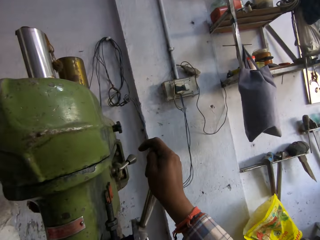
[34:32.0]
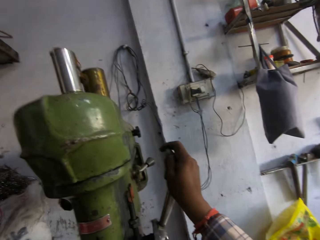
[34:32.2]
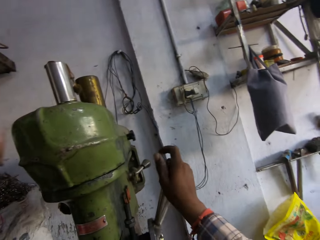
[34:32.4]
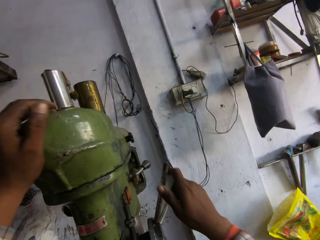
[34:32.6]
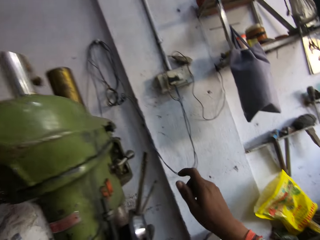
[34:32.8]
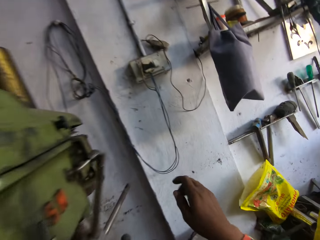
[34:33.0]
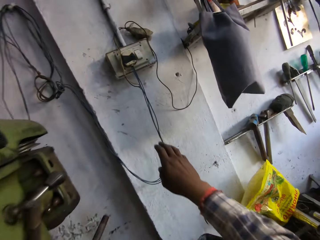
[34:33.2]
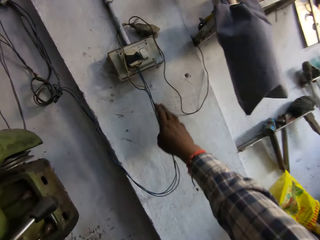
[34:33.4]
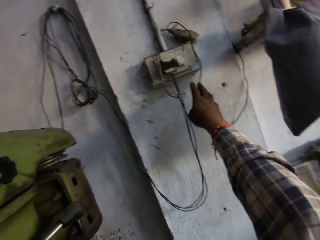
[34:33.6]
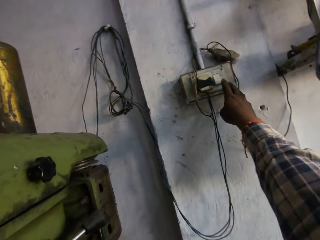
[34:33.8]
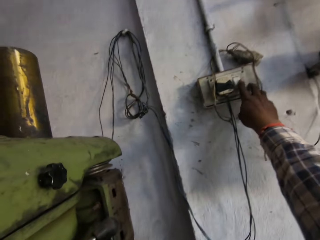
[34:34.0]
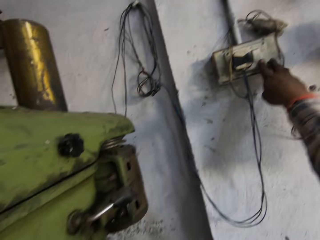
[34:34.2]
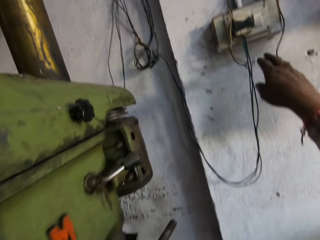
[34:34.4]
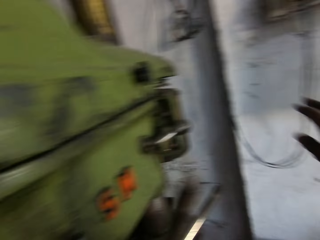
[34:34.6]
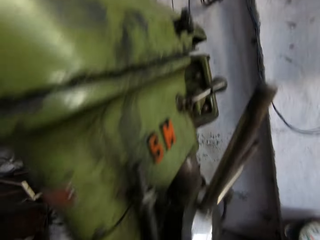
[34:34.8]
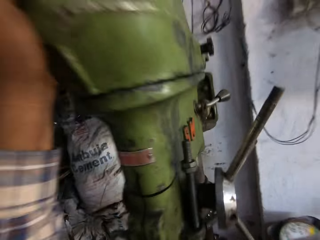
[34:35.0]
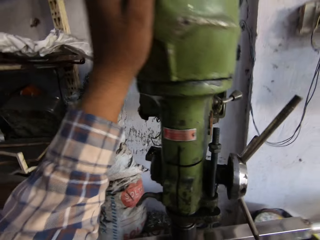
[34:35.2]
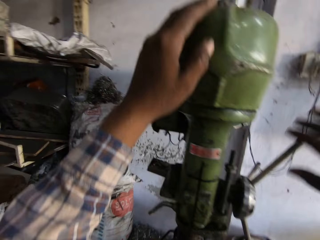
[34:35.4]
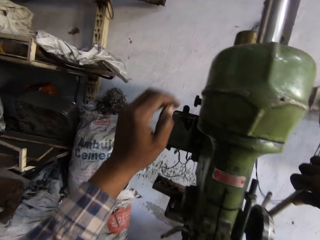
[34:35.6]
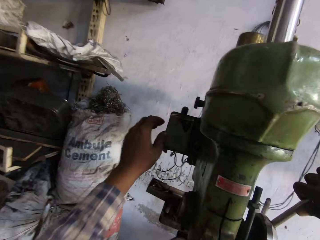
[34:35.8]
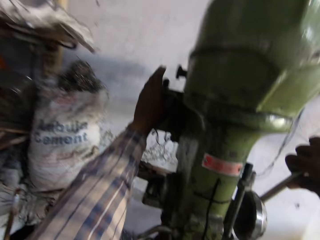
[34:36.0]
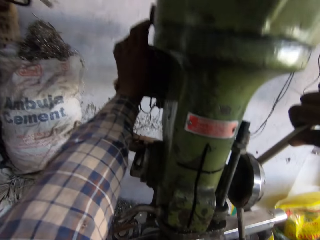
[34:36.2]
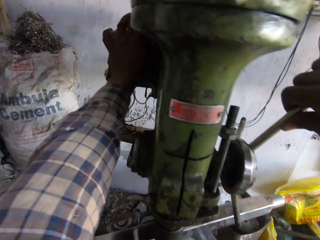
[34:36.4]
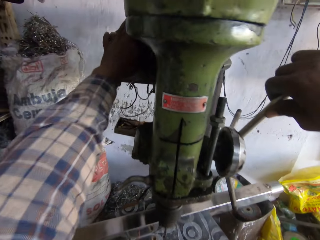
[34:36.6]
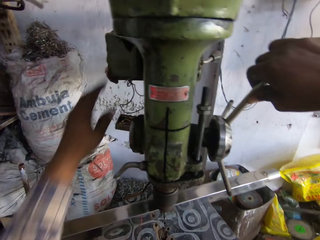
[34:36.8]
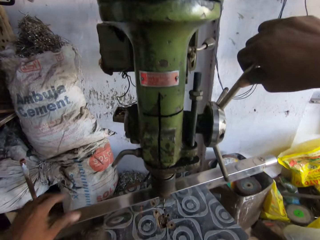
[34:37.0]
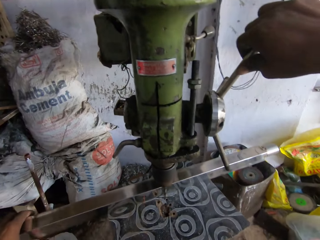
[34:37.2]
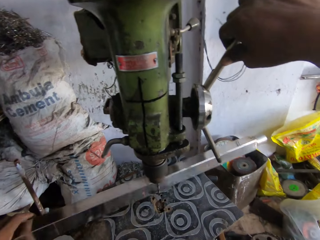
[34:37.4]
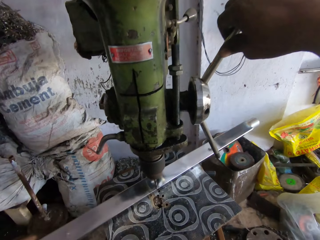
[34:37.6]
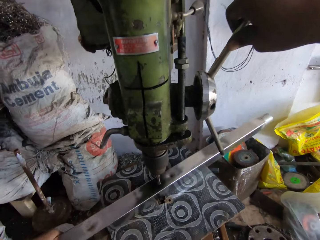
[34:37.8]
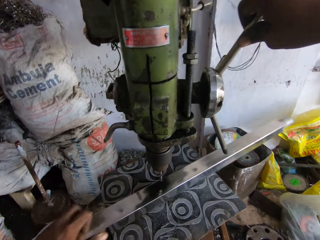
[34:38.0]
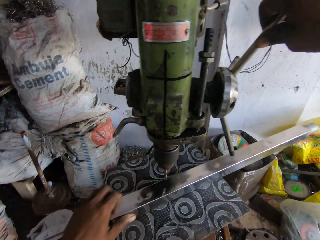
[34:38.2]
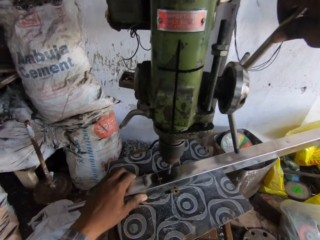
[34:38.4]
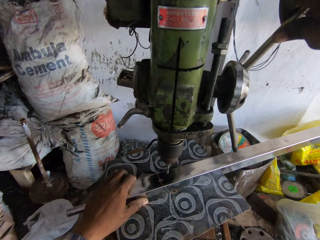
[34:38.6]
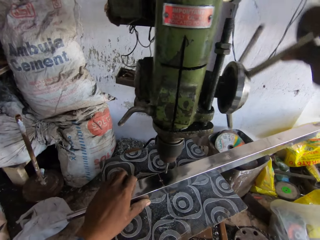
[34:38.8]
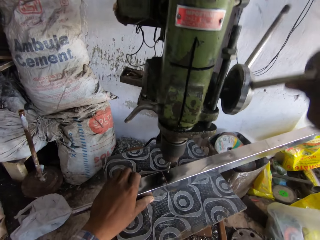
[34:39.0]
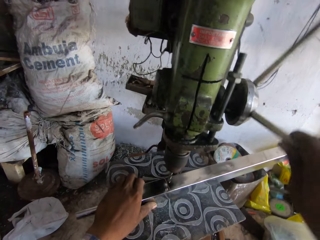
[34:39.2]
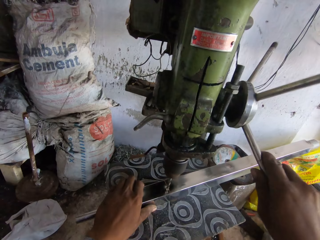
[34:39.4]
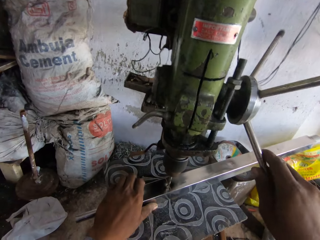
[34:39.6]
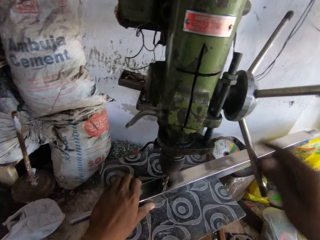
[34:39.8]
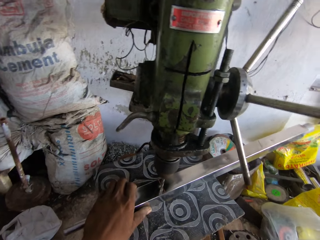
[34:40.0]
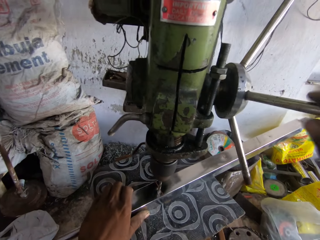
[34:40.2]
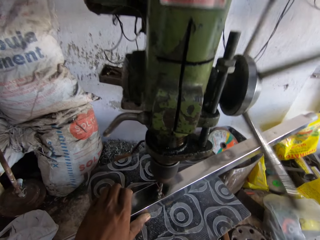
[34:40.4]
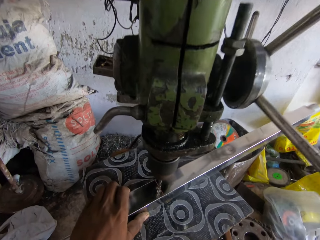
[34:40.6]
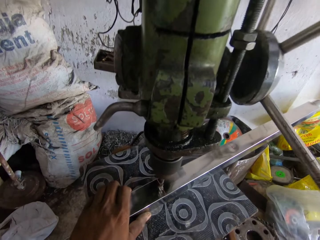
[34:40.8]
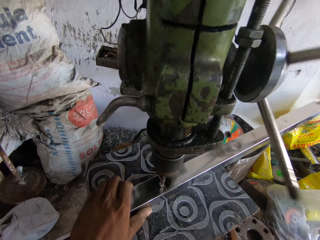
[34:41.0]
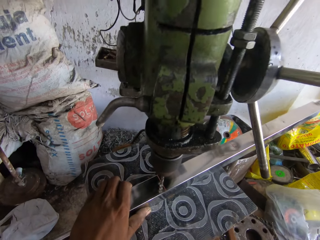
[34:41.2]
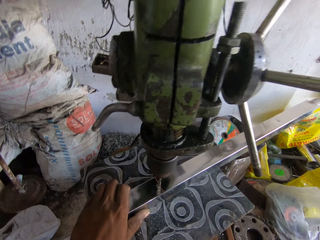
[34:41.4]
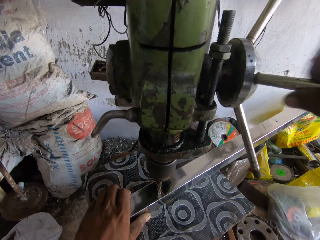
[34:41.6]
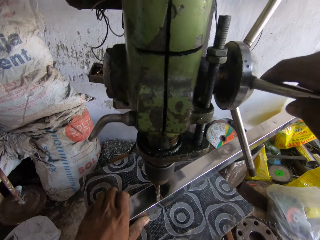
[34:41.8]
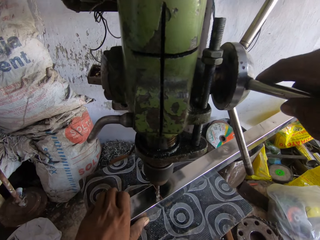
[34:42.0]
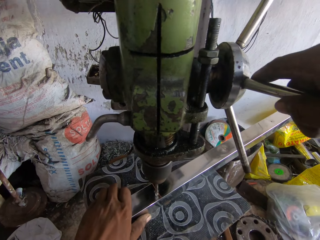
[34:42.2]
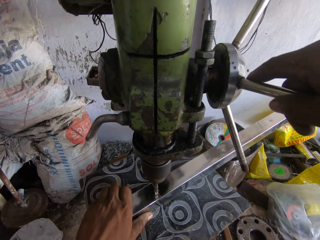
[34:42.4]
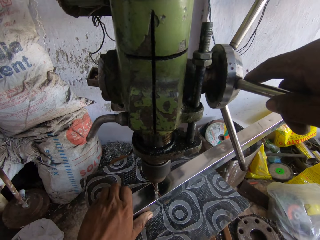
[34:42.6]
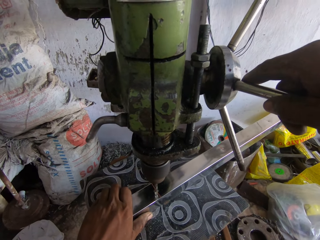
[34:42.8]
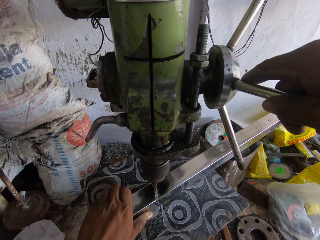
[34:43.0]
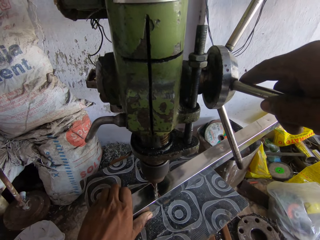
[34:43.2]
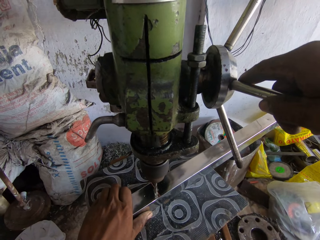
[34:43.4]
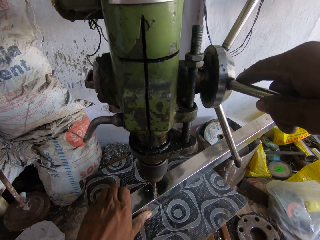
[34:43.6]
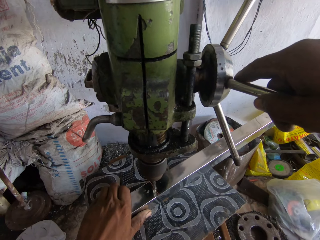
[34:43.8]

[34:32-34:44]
The camera wearer raises his right hand. He puts on the switch. He presses on the socket. He operates the pillar drill machine with his hands. He moves metal. He drills the metal using the pillar drill machine.

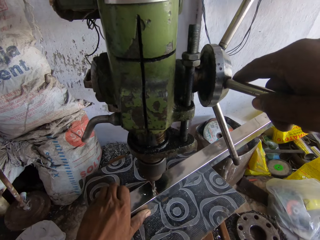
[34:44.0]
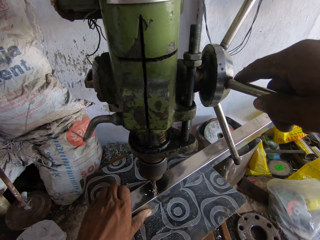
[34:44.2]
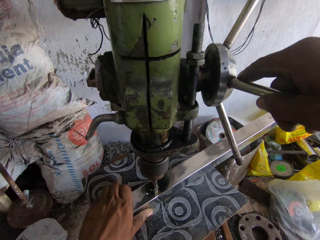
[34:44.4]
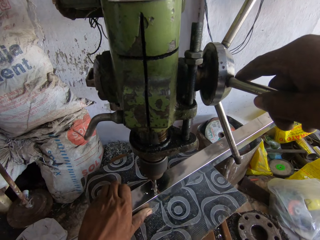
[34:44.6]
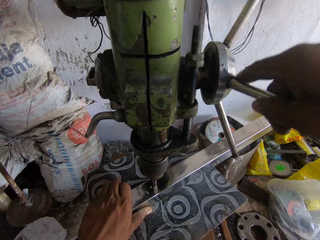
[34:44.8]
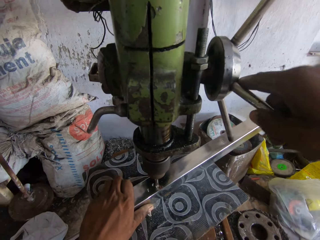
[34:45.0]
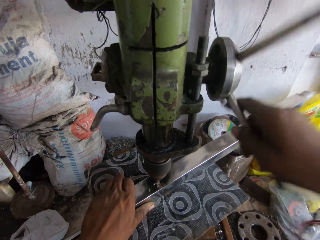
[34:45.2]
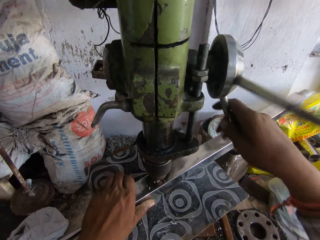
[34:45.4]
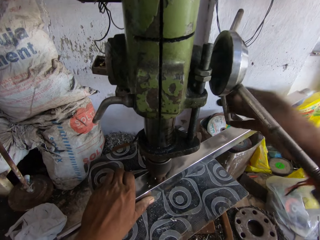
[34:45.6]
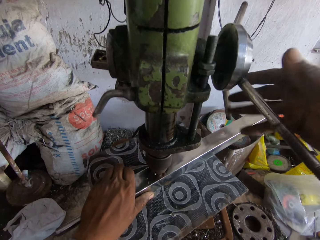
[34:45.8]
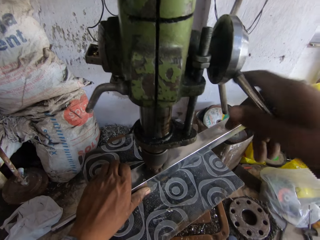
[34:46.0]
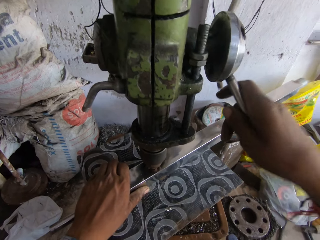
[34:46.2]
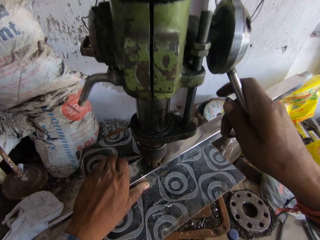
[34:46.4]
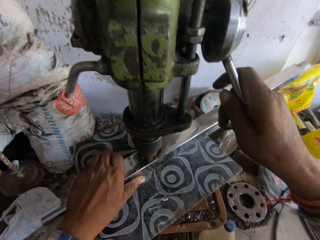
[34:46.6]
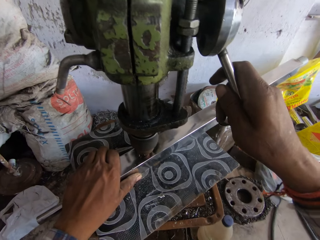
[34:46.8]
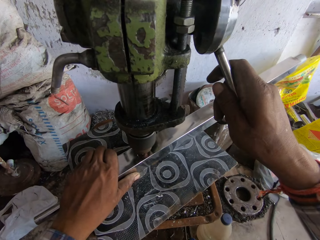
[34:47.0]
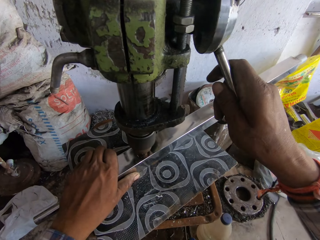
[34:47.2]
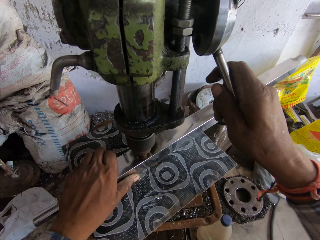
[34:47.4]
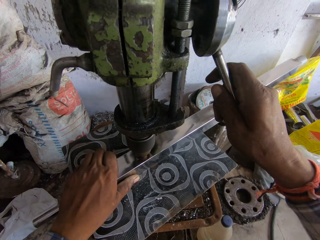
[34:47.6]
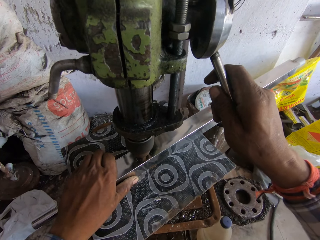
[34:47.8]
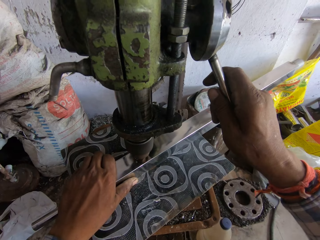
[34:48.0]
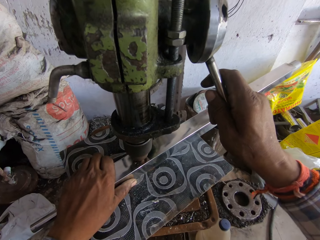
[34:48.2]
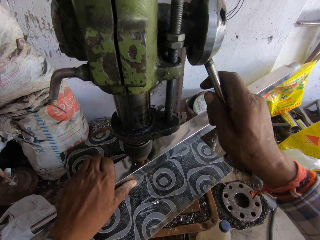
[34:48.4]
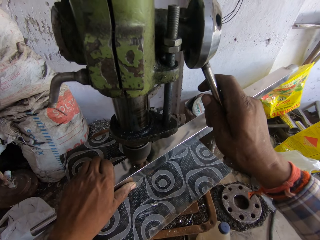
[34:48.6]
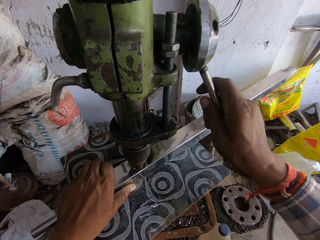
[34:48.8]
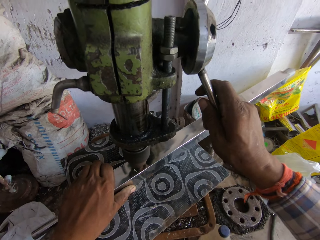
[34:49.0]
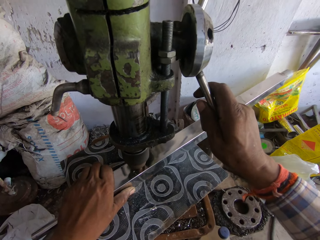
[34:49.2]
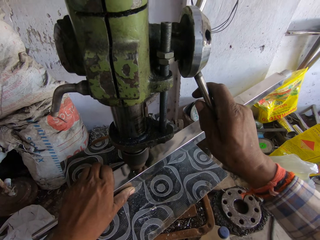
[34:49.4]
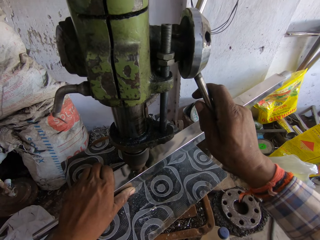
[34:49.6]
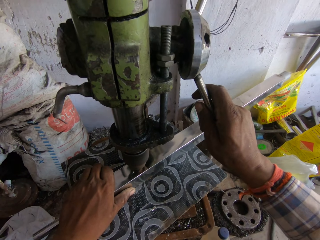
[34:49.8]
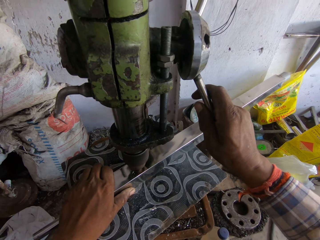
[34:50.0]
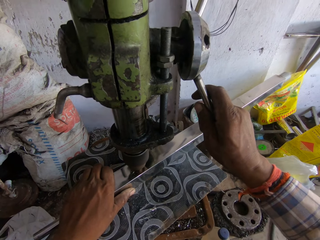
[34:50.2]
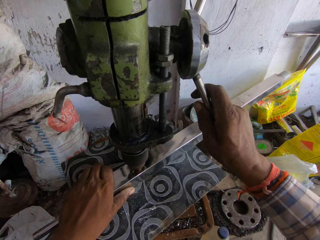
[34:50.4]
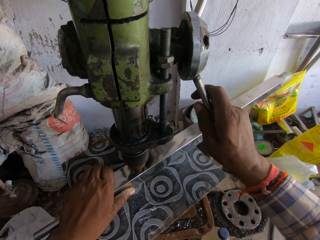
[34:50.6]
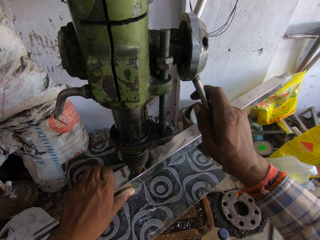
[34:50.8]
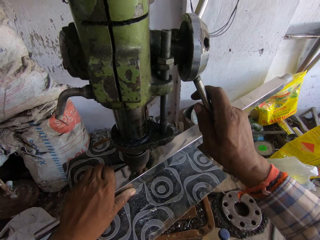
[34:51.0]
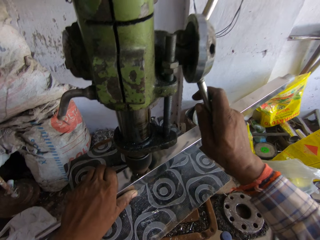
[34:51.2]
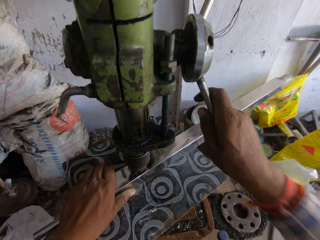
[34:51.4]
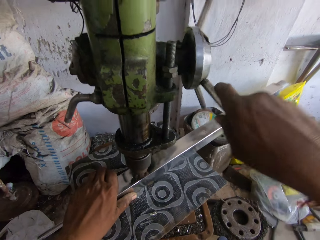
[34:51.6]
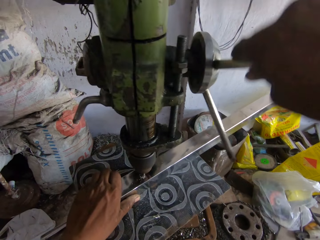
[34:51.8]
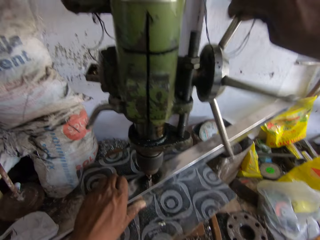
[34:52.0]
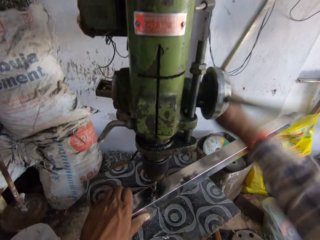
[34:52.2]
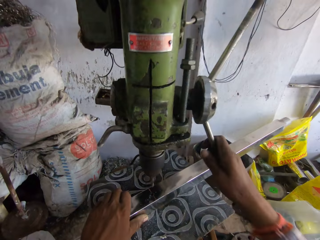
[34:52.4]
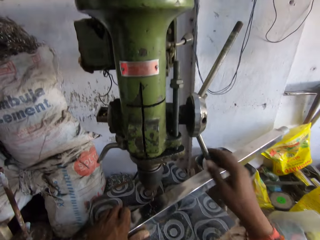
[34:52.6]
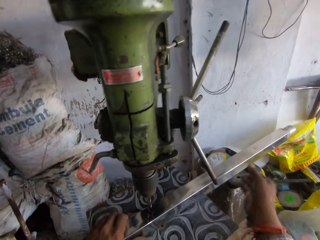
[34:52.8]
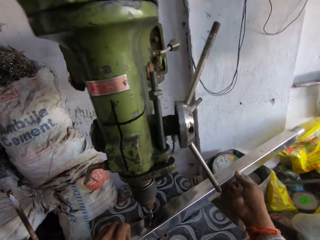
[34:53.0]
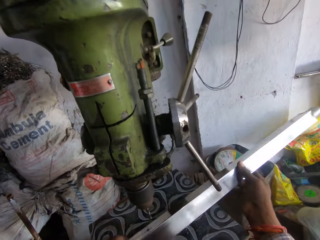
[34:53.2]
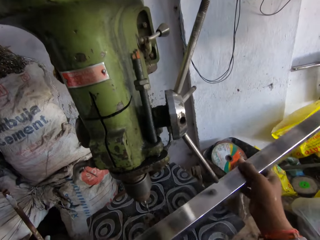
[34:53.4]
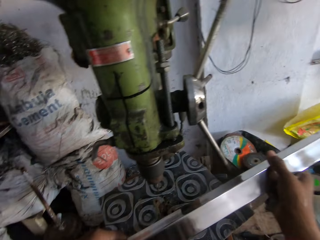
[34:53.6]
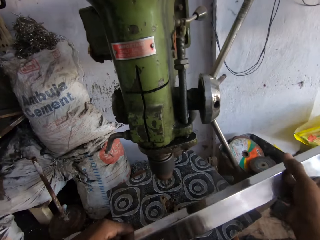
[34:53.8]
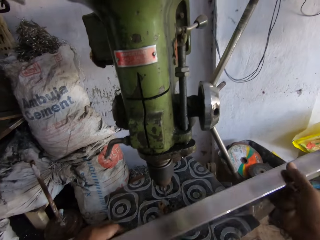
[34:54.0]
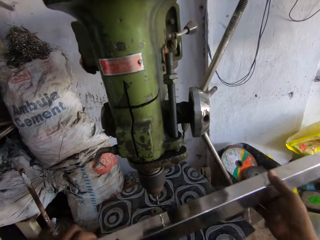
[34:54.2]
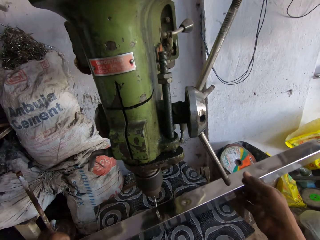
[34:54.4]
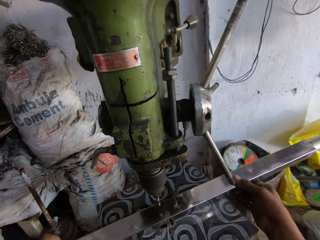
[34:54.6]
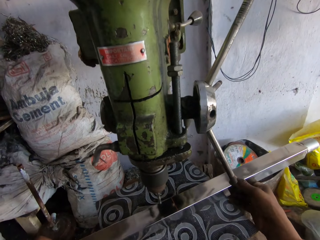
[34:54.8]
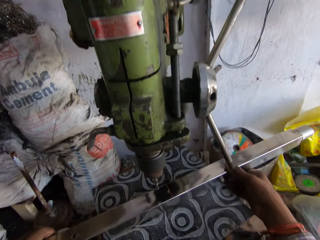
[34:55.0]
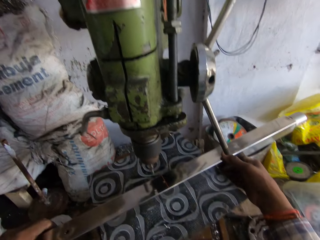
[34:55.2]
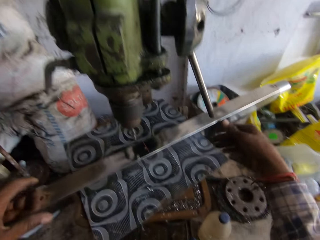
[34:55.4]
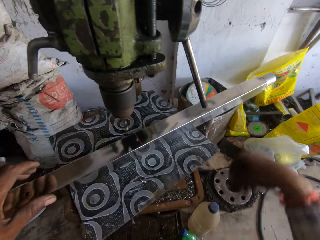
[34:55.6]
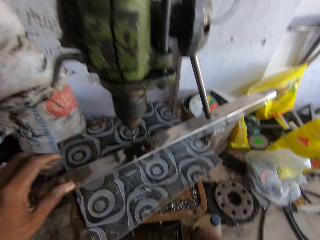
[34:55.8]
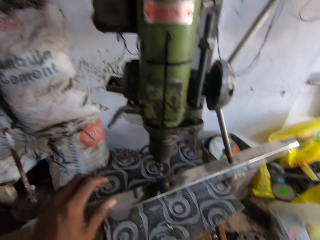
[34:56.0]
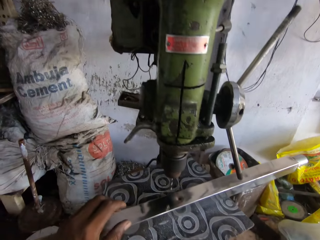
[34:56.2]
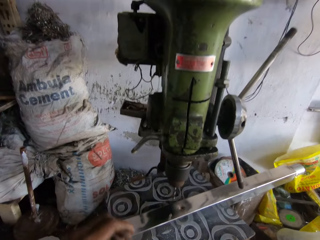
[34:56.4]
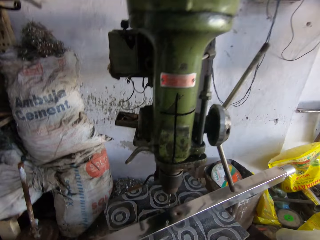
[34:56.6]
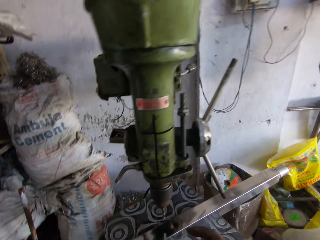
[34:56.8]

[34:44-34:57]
The camera wearer adjusts the machine. They check the metal rod. They move the metal. They place a metal bar on top of the metal on the pillar drill machine.
